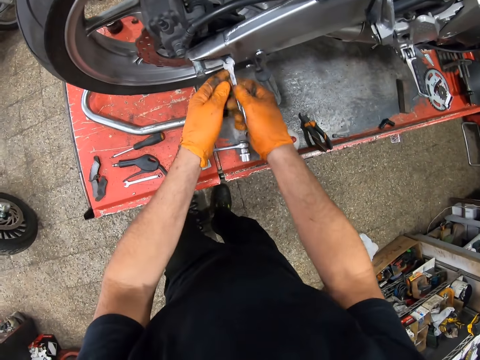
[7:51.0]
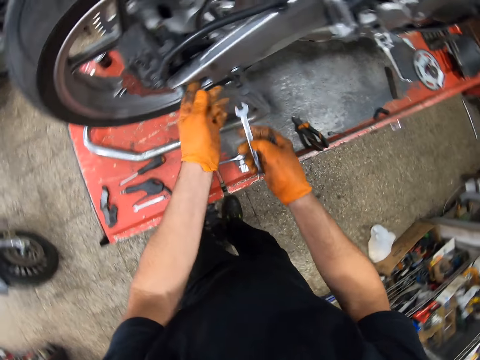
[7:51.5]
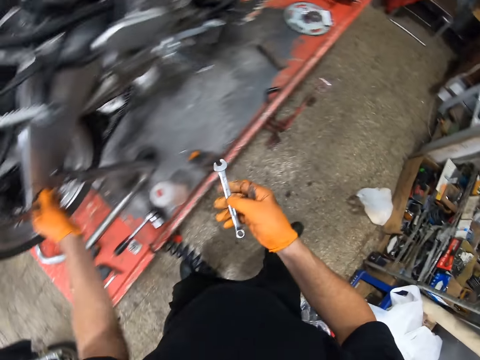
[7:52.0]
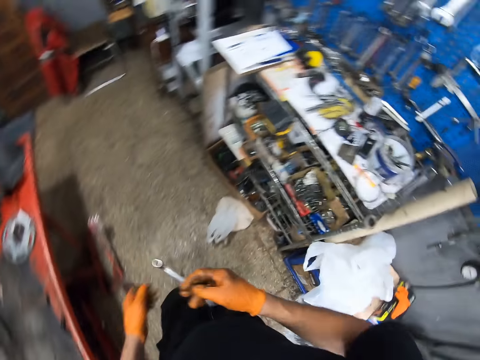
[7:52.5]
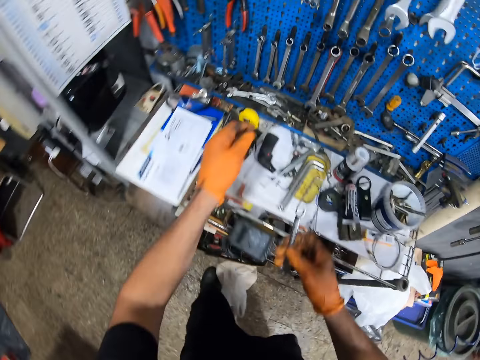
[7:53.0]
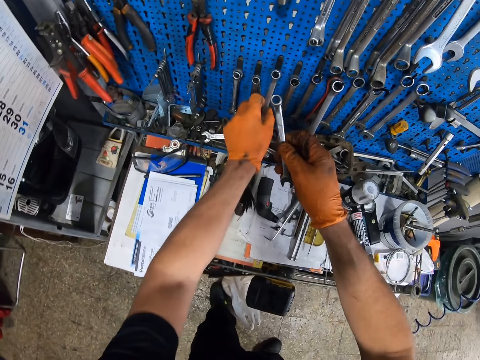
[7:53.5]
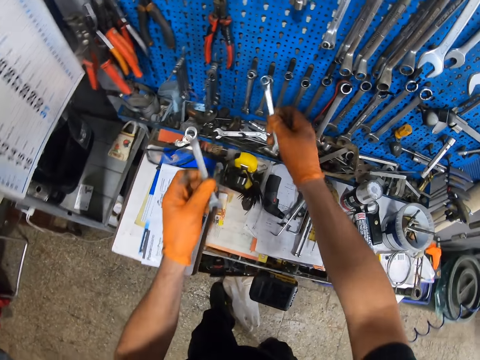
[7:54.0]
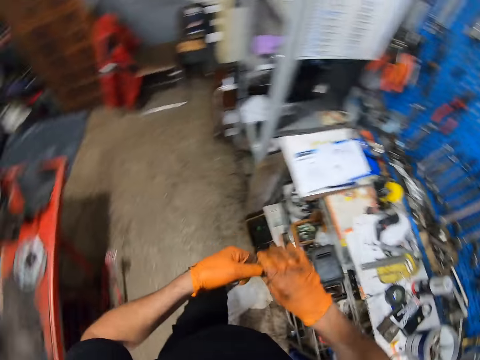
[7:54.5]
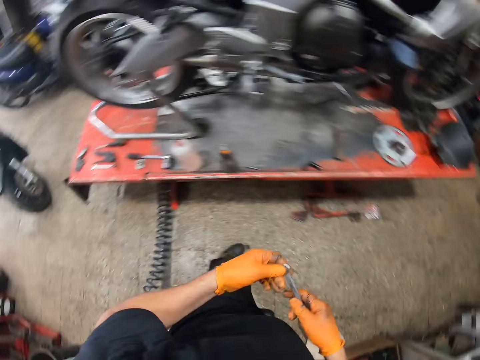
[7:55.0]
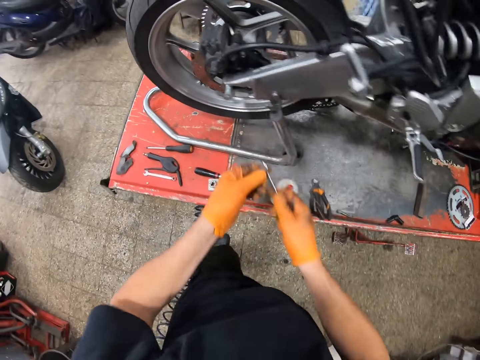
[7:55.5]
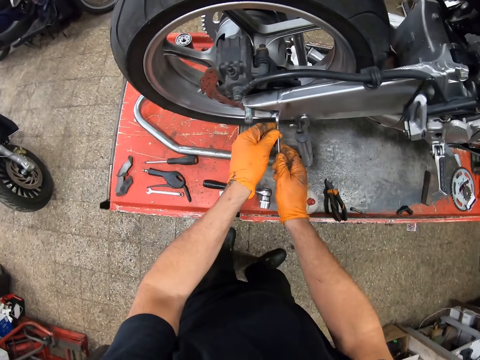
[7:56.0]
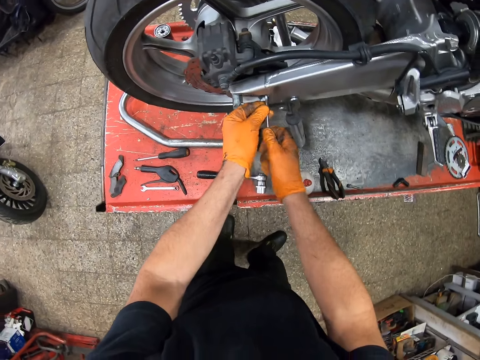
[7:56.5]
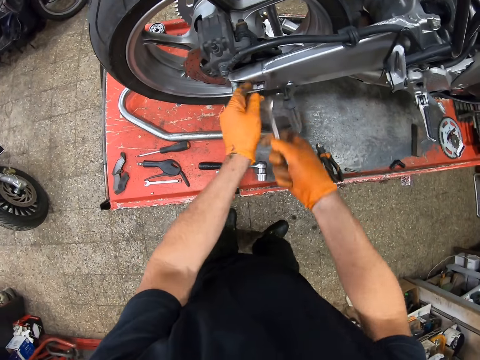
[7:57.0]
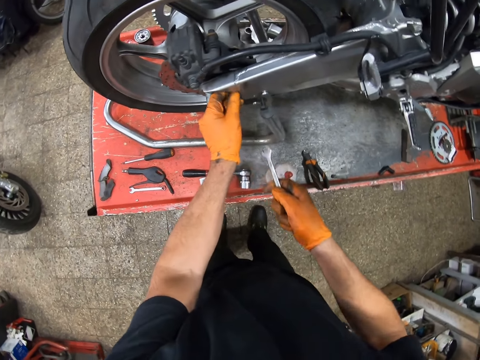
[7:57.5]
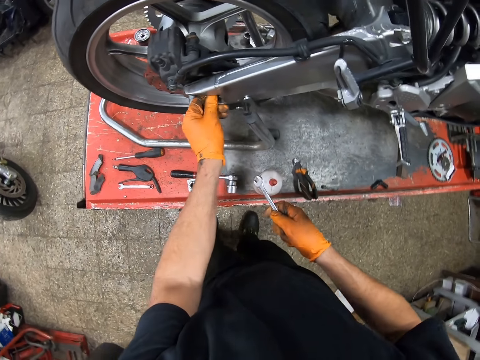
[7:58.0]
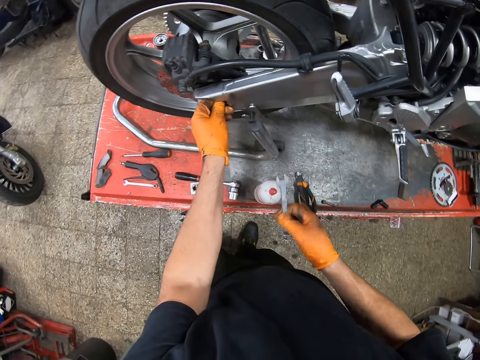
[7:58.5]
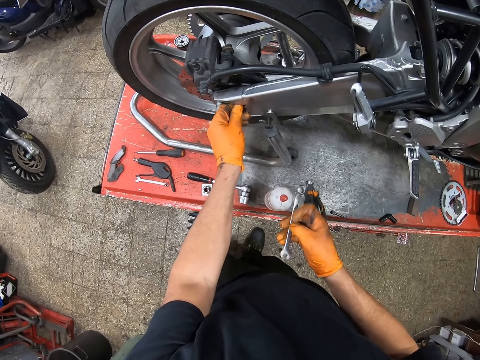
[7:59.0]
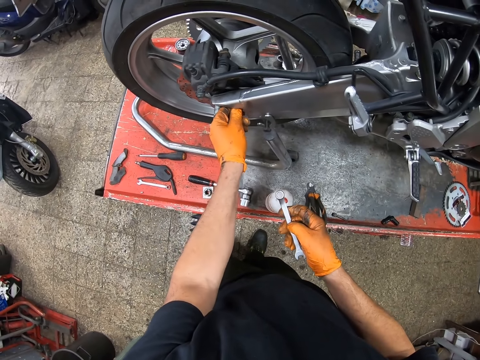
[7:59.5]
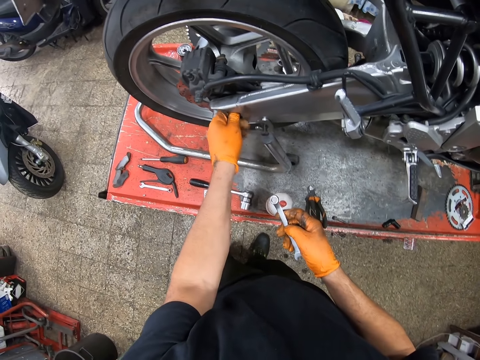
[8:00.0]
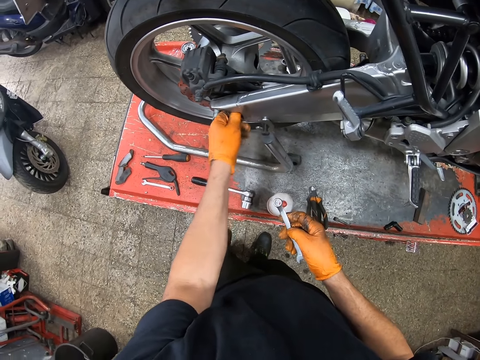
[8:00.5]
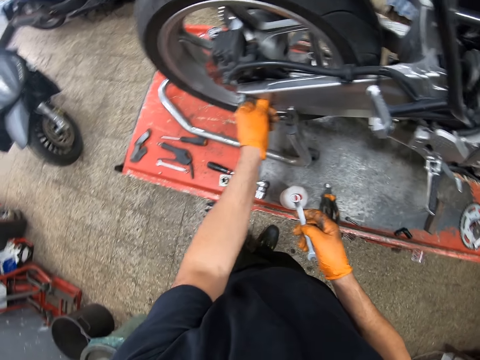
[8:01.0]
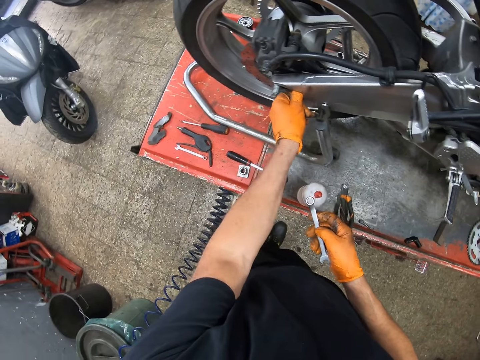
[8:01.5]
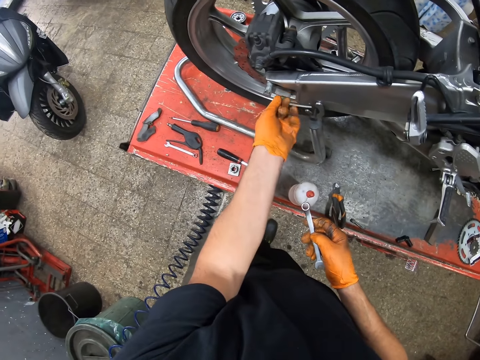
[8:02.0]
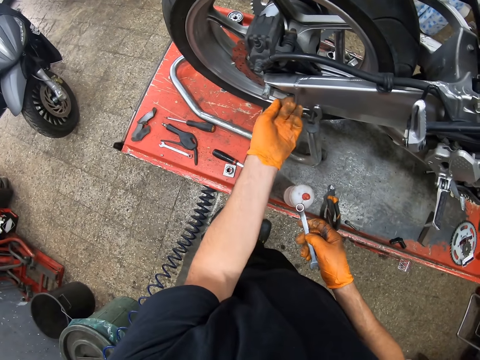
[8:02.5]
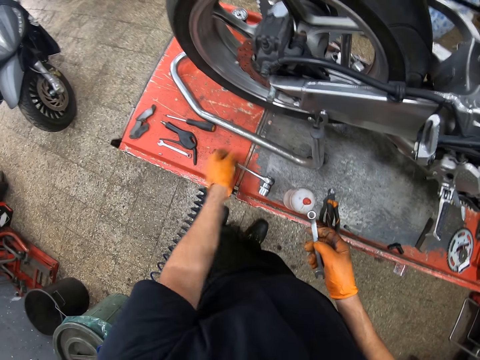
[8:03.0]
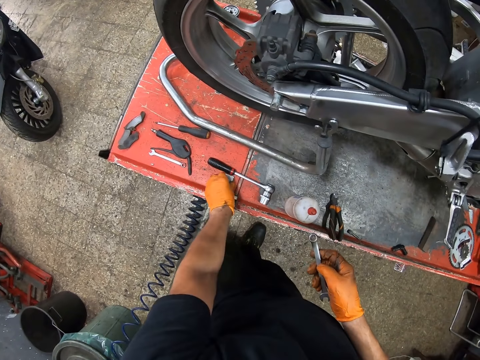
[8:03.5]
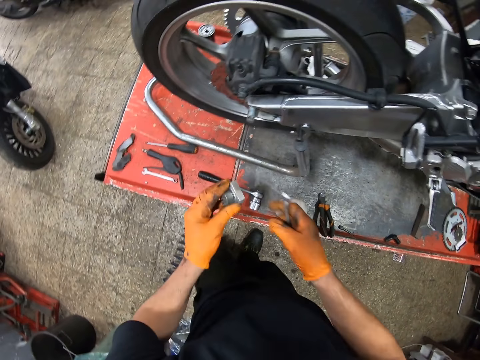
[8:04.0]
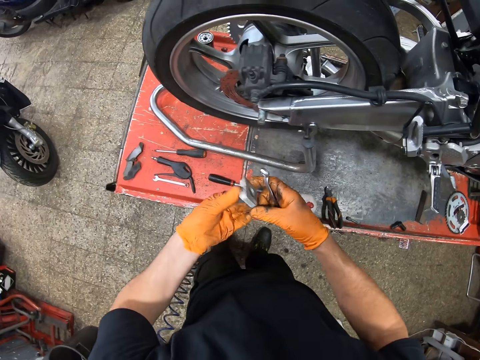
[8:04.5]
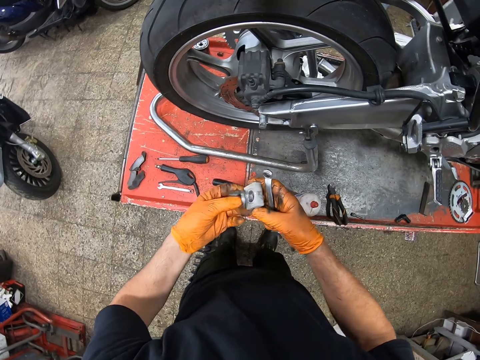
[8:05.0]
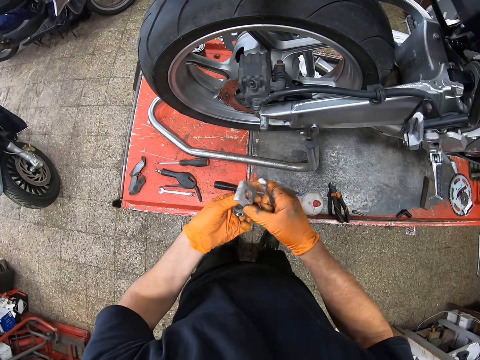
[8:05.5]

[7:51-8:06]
The camera wearer handles the motorcycle. They pick a spanner from the tool board. They hang the spanner. They drop the spanner on the tool board. They tighten a nut with the spanner. They tighten the nut. They tighten the nut again. They pick up a nut or bolt screw.

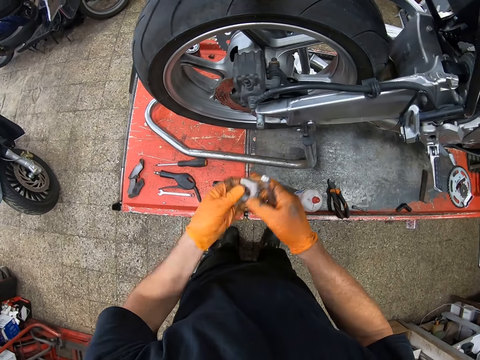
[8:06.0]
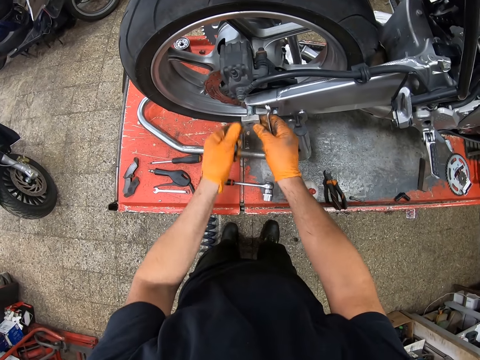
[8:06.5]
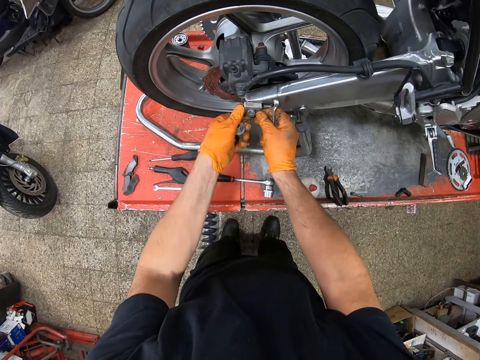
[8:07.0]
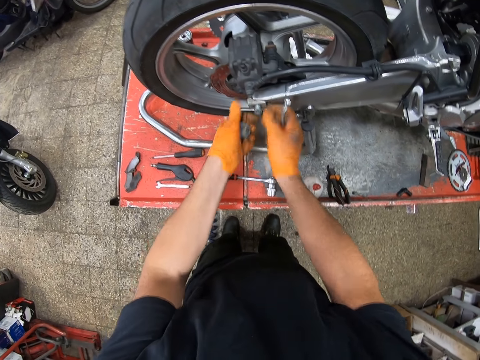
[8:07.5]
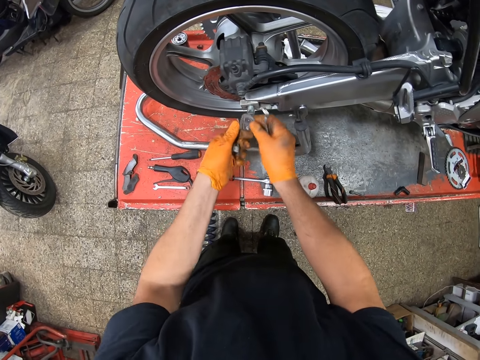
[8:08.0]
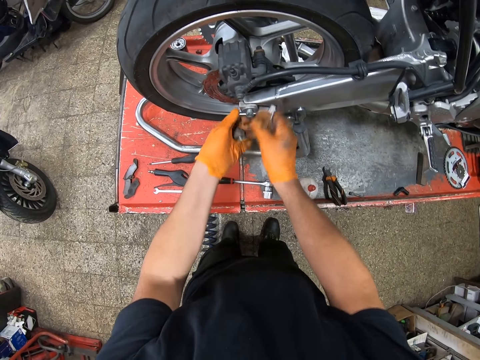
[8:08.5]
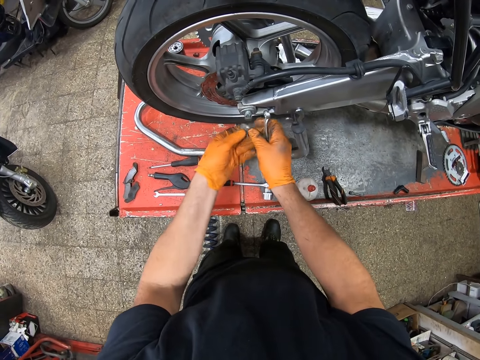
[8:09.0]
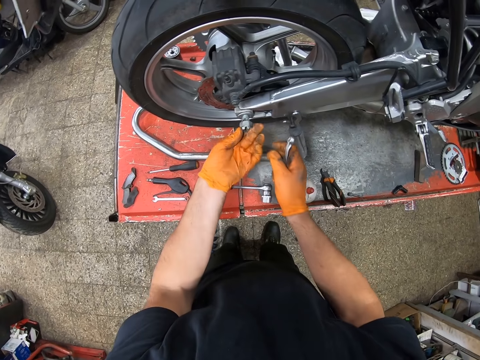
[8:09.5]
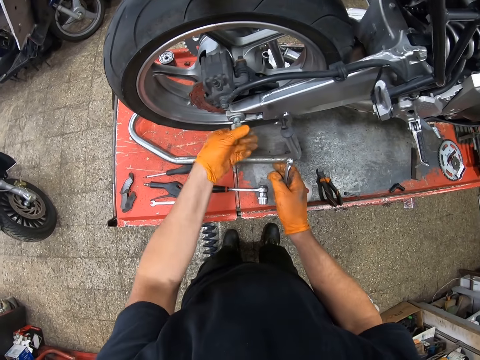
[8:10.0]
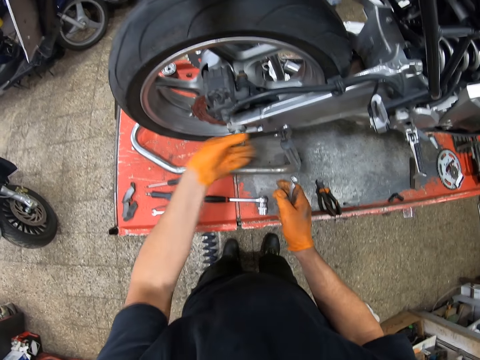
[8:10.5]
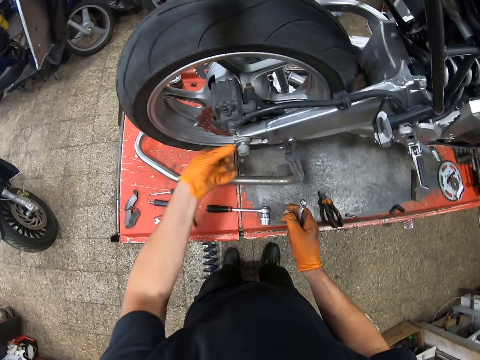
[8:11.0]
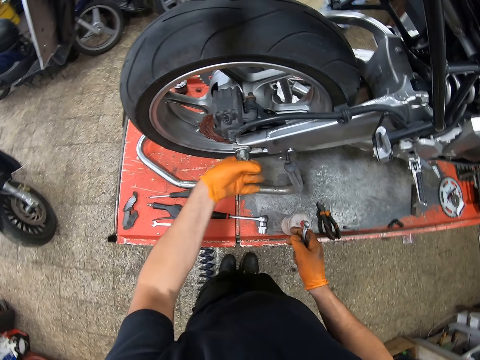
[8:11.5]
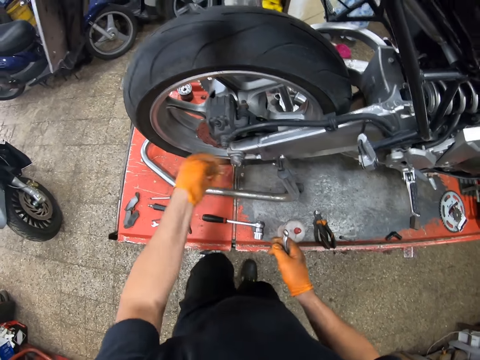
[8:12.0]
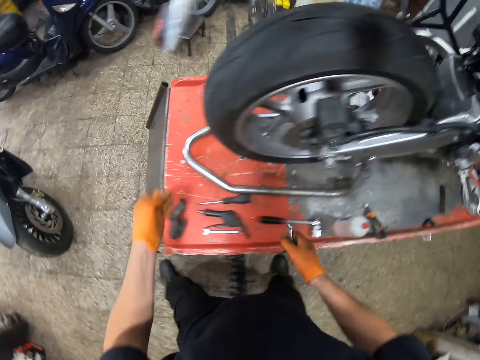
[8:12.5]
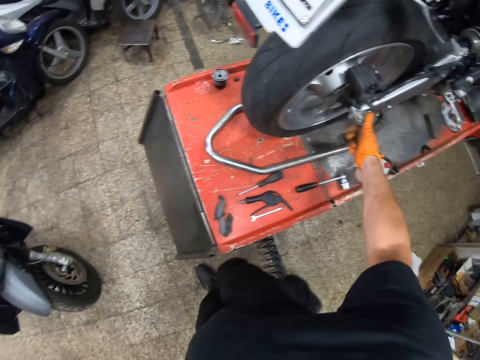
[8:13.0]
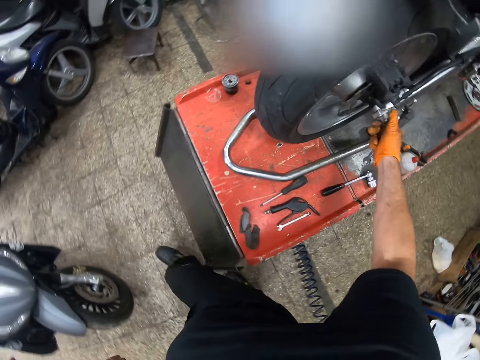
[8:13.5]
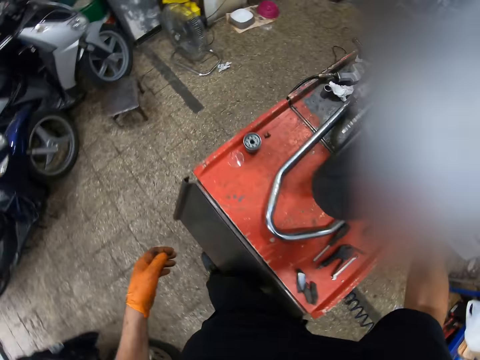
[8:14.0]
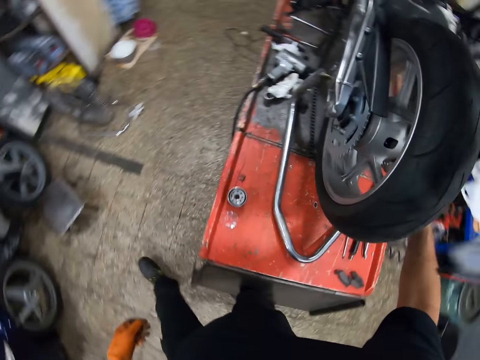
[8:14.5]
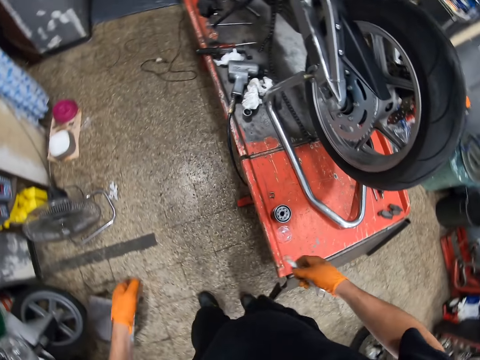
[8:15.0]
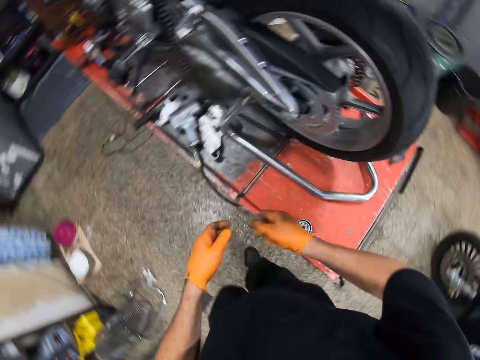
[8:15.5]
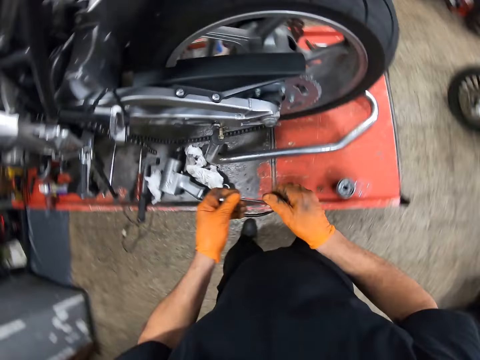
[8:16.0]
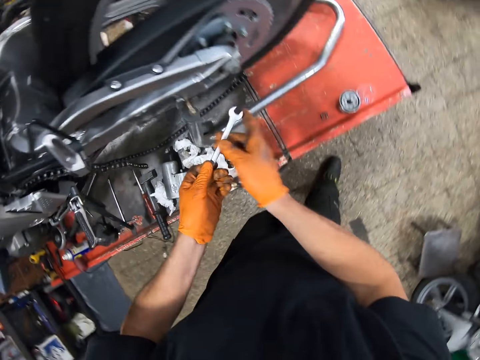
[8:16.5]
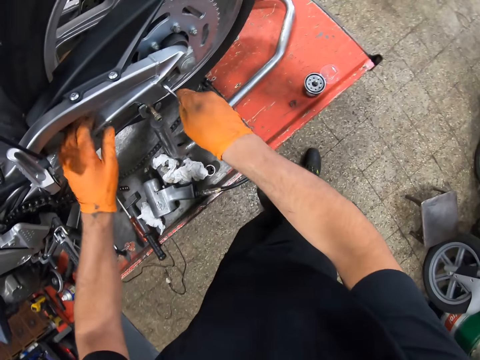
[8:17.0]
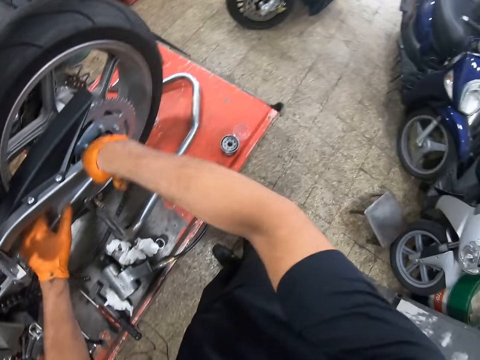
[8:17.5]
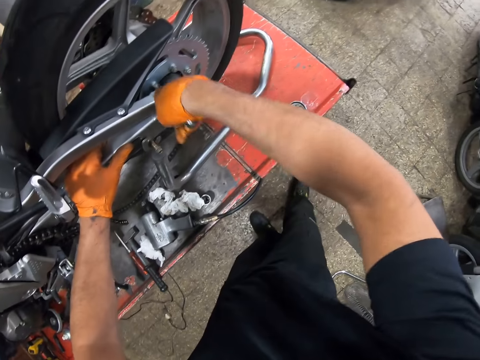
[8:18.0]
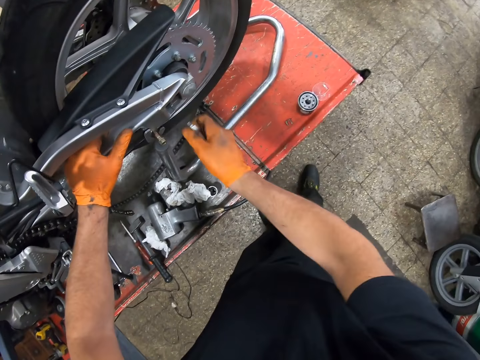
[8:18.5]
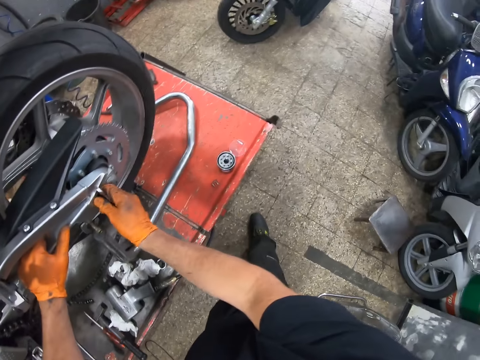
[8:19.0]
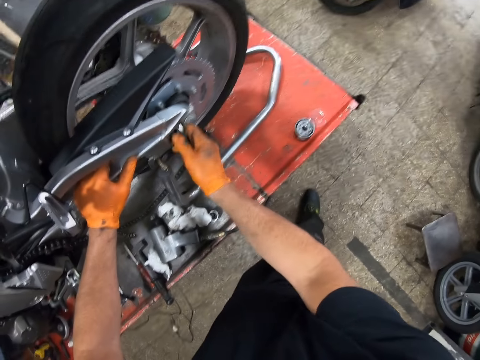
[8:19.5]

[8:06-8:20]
The camera wearer attaches the screw to the motorcycle. They fit a nut on a bolt repeatedly. They tighten the nut repeatedly. They tighten the nut with a spanner. They tighten the nut with the spanner again.
